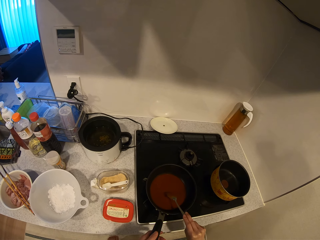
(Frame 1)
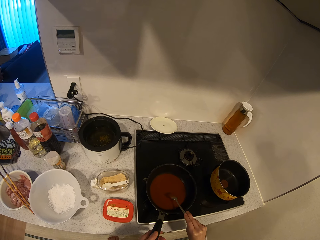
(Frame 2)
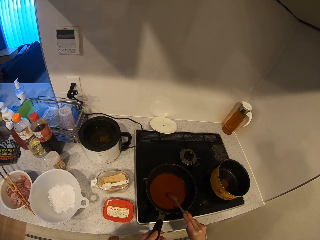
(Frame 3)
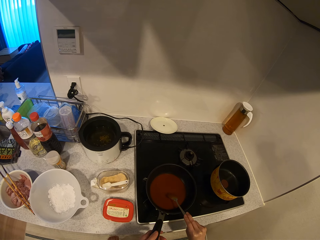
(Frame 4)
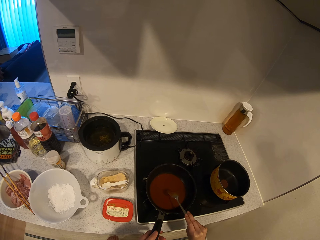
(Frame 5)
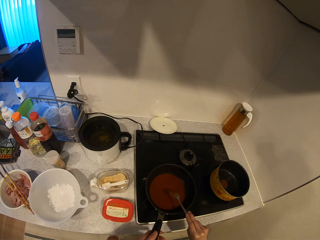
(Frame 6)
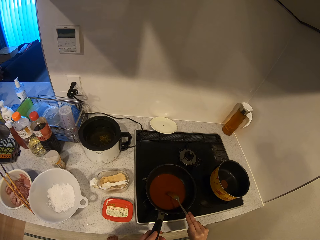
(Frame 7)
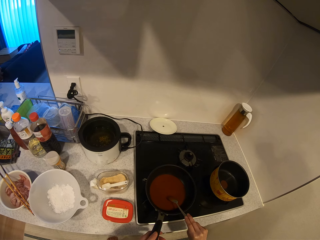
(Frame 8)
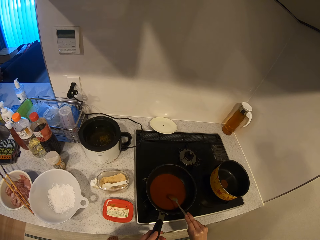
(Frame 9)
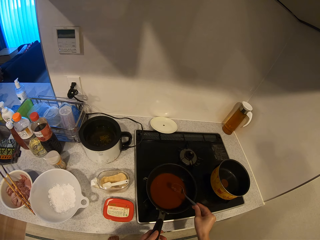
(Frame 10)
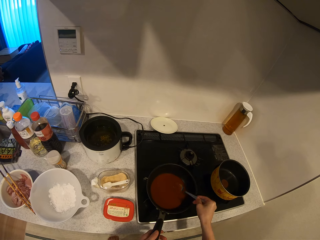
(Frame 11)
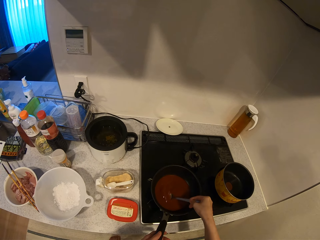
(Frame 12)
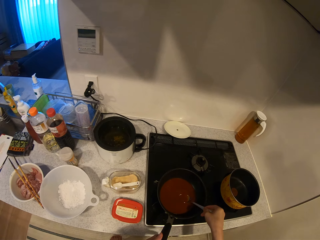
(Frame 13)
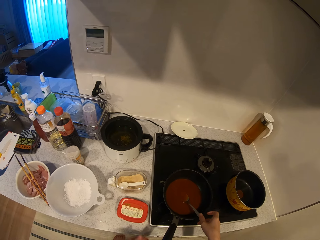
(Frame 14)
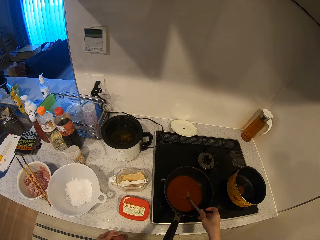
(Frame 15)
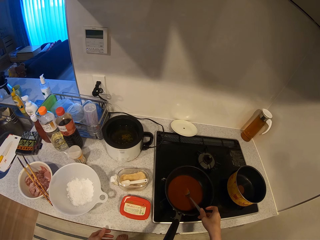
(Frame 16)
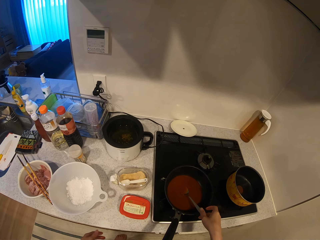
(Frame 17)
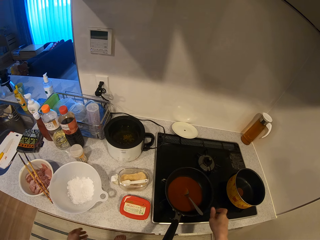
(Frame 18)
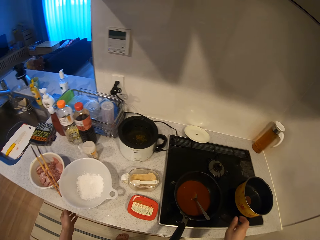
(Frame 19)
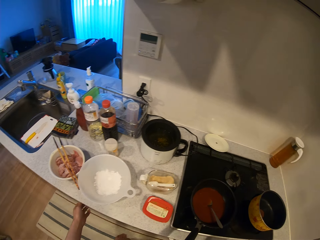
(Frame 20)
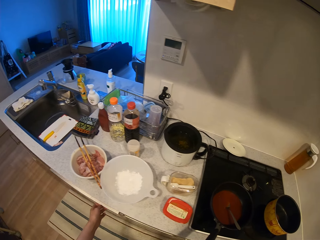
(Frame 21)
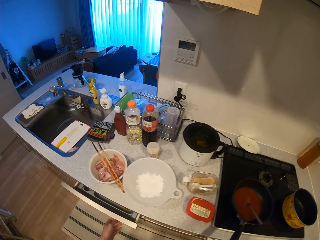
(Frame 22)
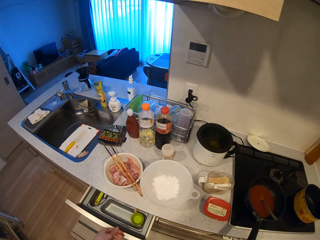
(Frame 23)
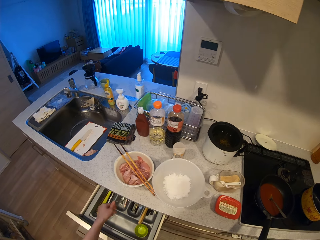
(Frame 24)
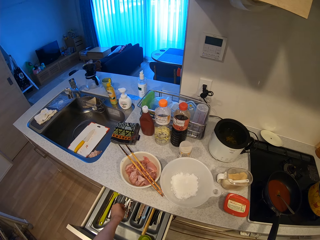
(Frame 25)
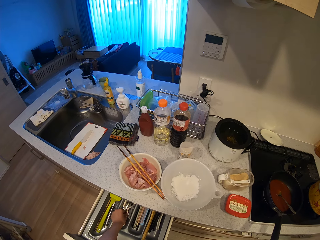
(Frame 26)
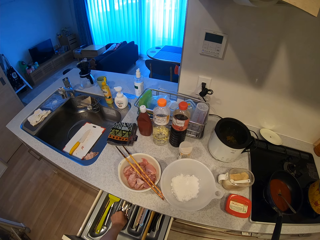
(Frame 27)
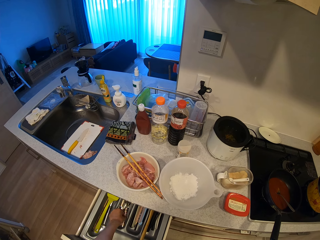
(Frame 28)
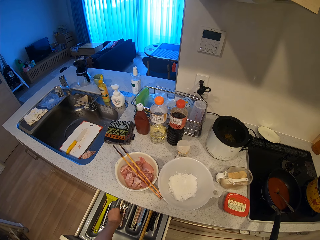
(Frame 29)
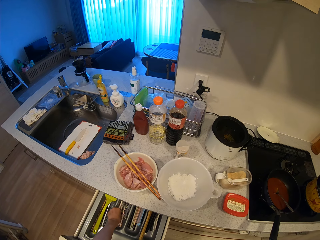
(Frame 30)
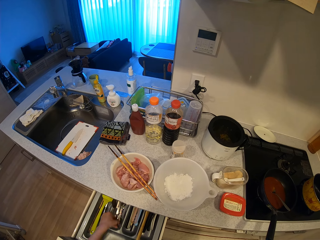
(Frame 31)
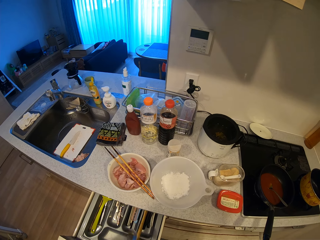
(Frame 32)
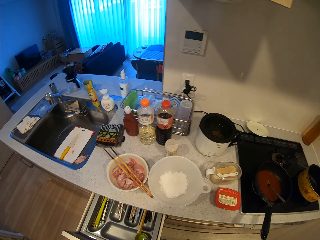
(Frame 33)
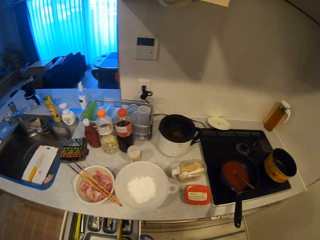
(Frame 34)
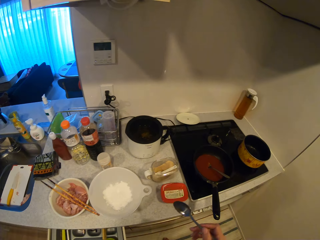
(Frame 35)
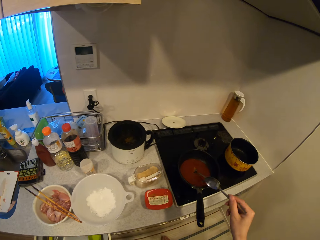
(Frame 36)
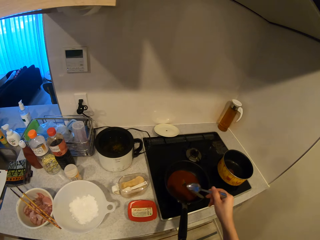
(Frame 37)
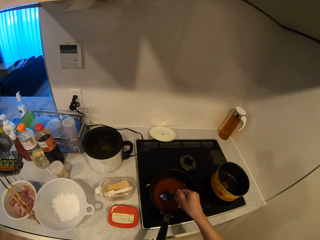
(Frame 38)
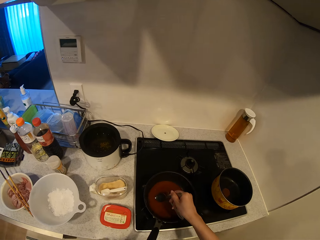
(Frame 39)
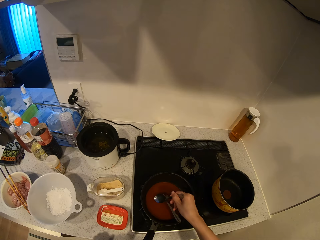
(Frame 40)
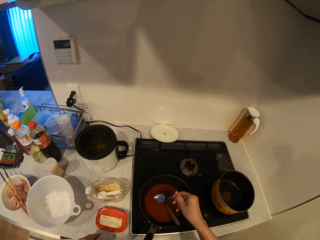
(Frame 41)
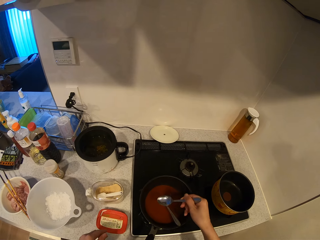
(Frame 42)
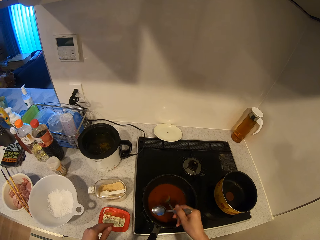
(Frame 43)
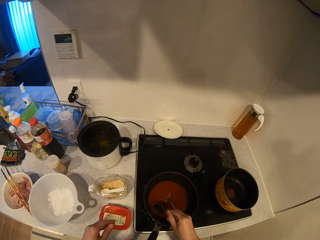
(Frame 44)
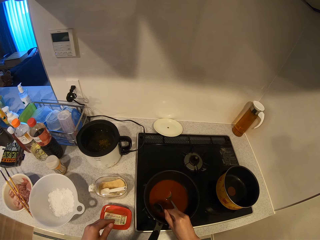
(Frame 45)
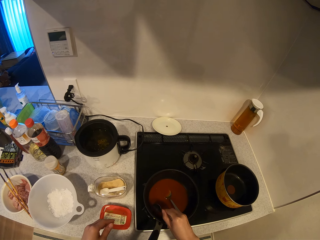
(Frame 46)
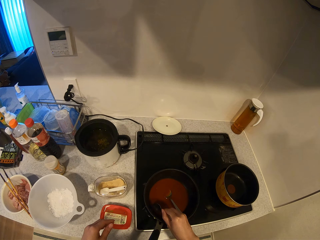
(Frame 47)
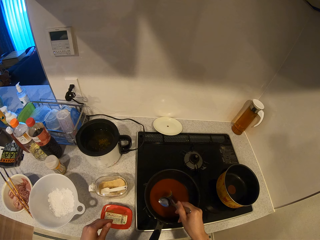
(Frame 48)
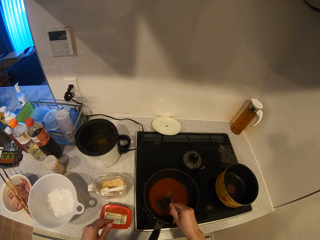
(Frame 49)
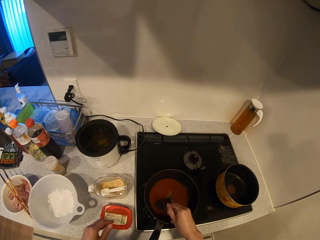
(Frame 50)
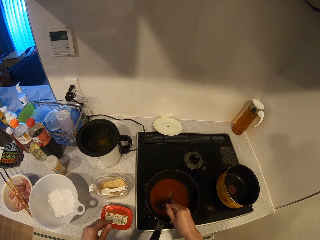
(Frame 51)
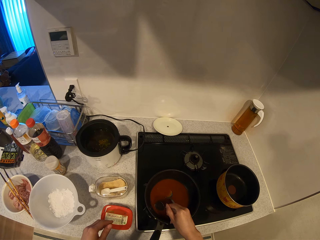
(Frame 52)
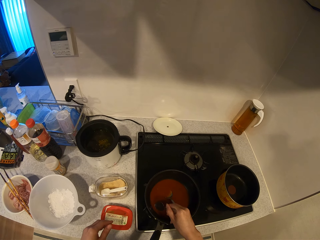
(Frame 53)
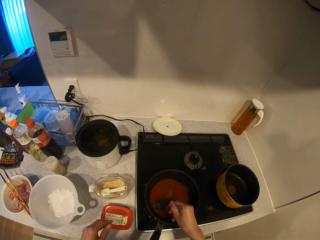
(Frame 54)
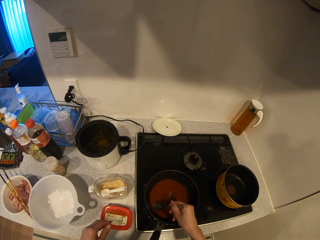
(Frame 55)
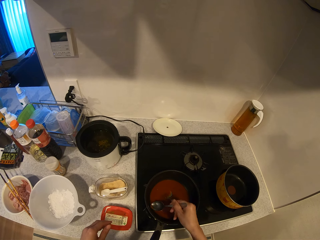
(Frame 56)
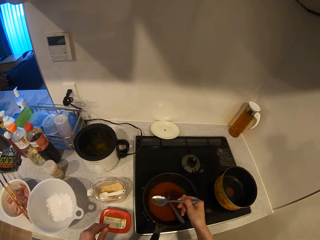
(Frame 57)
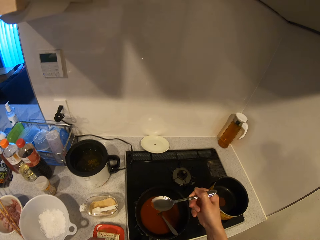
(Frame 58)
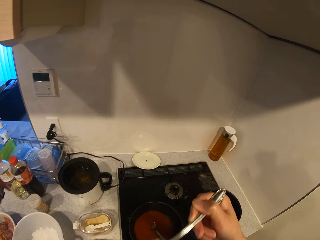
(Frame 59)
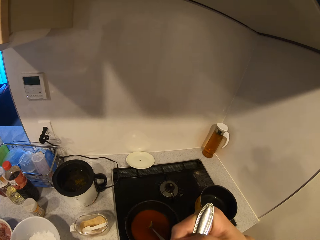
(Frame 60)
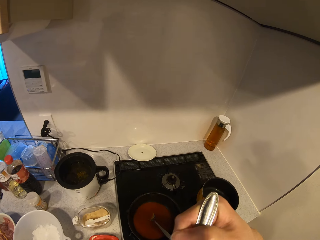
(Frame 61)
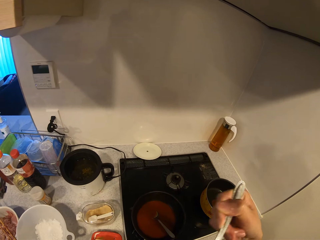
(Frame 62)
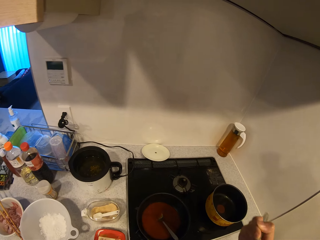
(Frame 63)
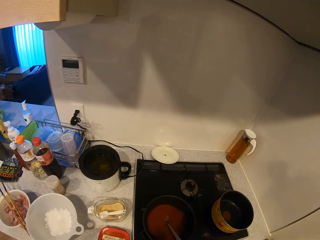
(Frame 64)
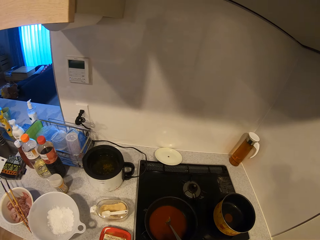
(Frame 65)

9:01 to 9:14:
The camera wearer hits the frying pan with the spoon. She stirs the sauce in the frying pan with the spoon. She drops the spoon on the frying pan. She pulls out a drawer from the kitchen slab with her left hand. She takes out a spoon from the drawer with her left hand. She pushes the drawer back into the kitchen slab. She scoops some sauce from the frying pan with the spoon. She tastes something.

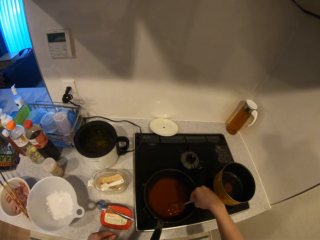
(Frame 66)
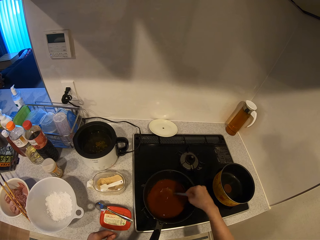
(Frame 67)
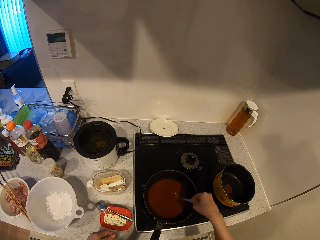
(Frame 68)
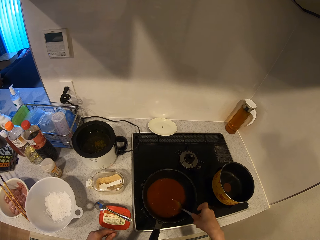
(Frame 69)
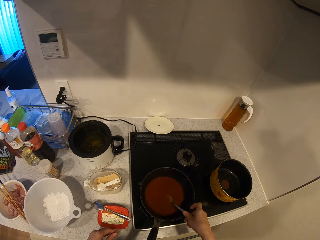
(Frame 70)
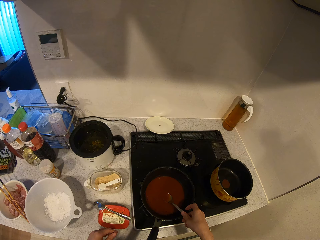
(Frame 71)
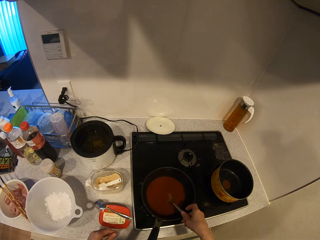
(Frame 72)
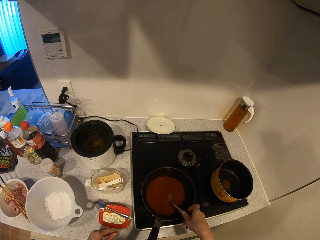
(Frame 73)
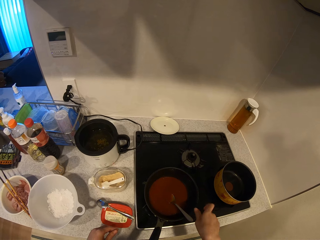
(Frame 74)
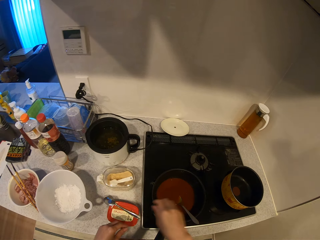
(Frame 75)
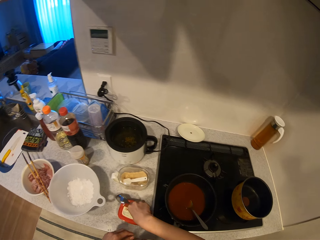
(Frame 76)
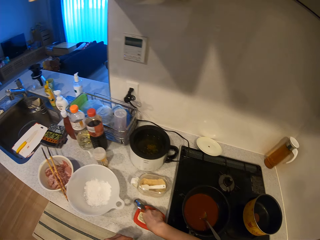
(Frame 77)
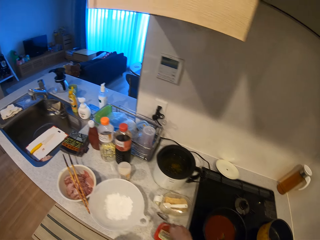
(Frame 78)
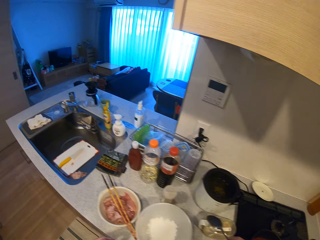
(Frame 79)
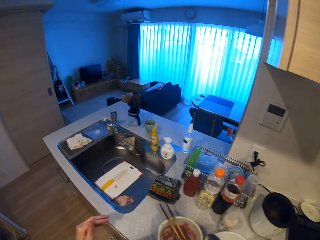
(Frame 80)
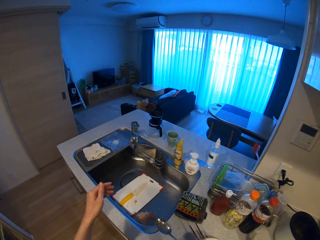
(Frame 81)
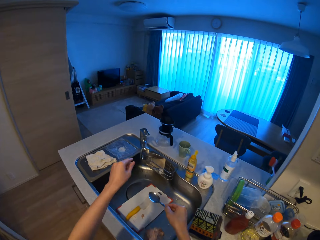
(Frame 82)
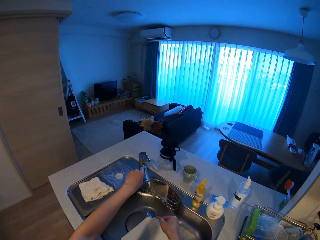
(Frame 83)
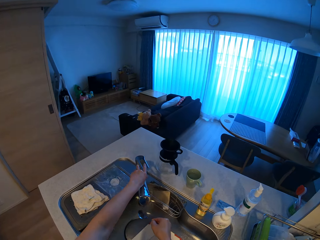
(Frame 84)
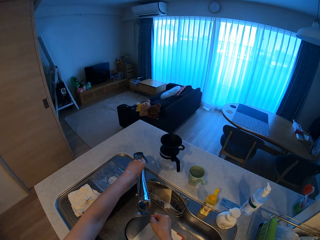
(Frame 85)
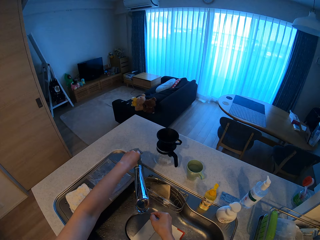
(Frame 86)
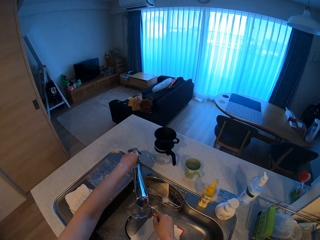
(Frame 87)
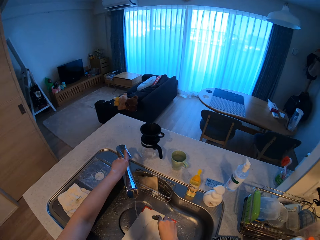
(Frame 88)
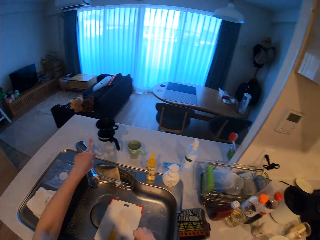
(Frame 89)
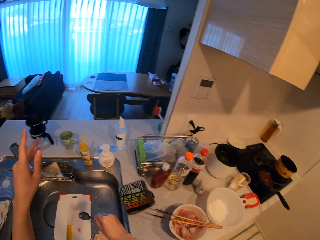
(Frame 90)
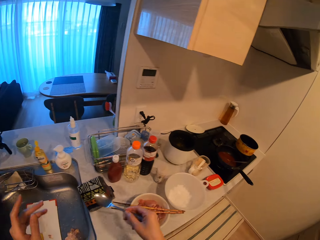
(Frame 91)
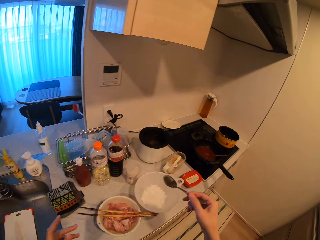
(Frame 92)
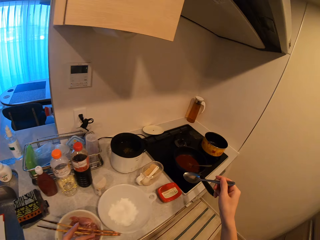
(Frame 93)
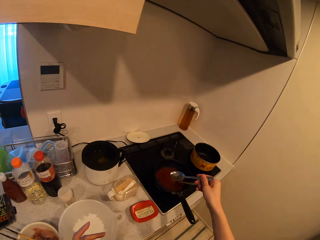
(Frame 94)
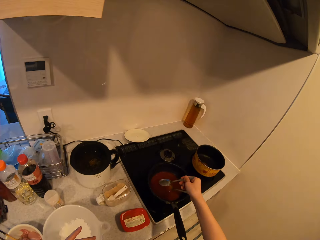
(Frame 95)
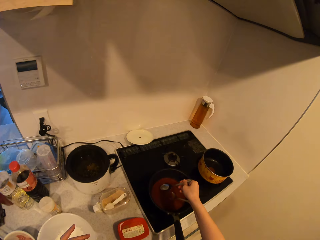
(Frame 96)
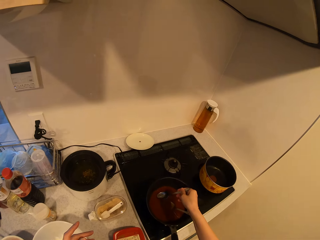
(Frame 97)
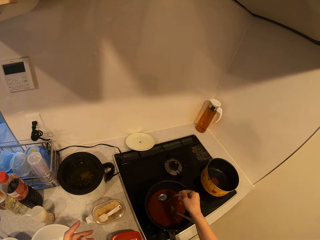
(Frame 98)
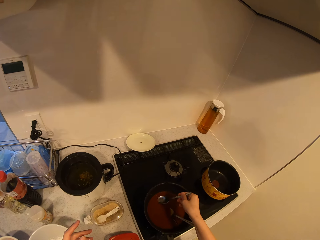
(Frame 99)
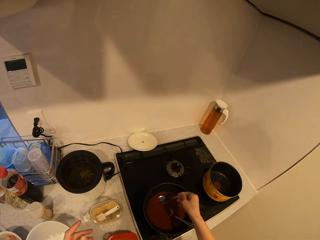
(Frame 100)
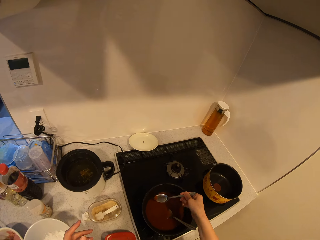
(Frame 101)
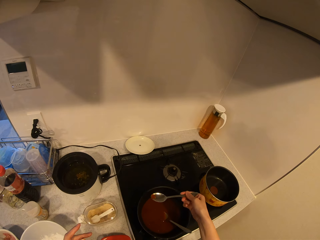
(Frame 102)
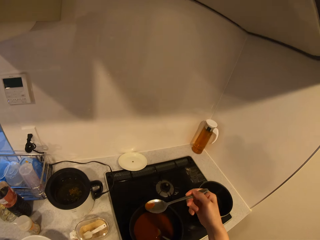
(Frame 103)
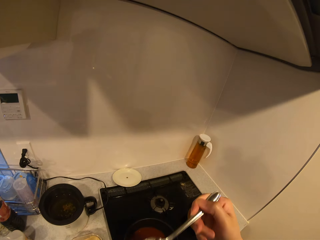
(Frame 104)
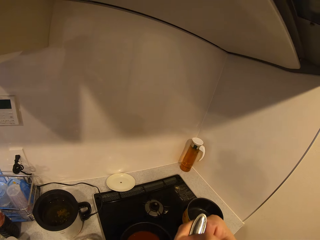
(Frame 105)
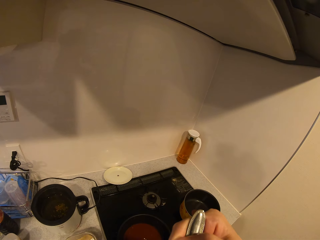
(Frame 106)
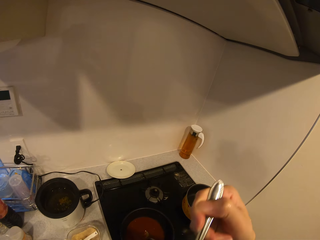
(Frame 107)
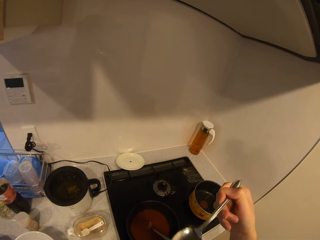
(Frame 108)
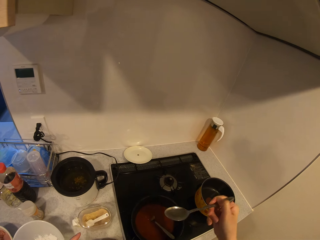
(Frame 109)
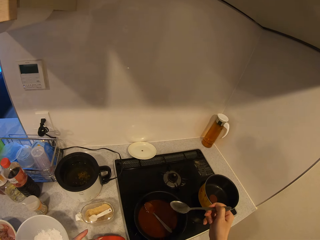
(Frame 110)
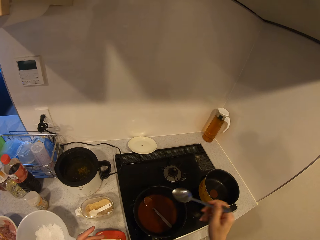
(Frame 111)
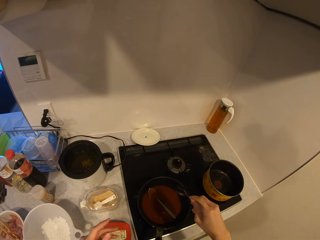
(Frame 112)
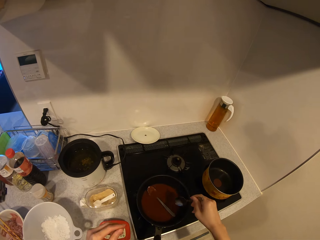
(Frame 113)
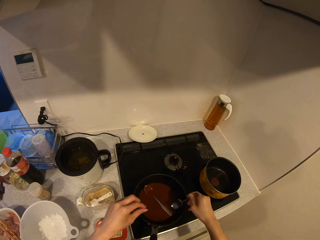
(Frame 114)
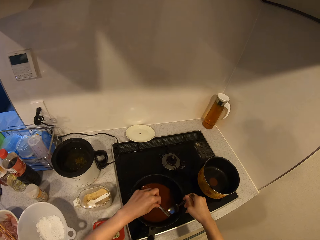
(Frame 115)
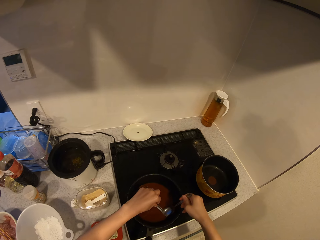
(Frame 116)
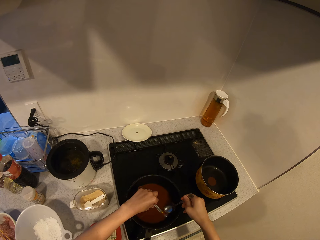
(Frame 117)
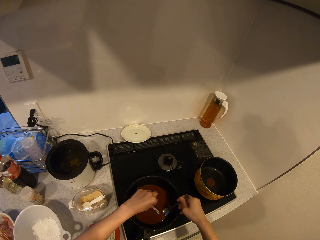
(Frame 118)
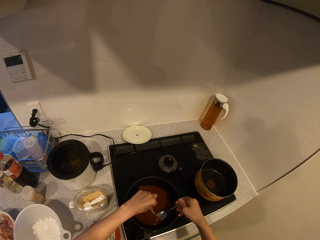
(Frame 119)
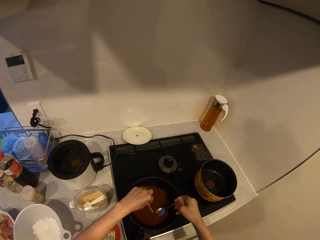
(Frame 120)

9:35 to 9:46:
The camera wearer drops the spoon into the frying pan. She picks up the spoon from the container with her right hand. She walks to the sink. She turns on the tap of the kitchen sink with her left hand. She rinses the spoon under the running tap. She turns off the tap of the kitchen sink with her left hand. She scoops some sauce or soup from the frying pan with the spoon. She eats the soup.
